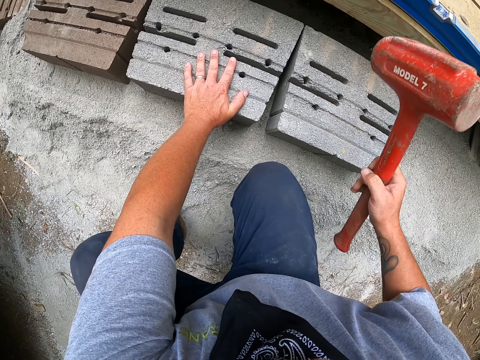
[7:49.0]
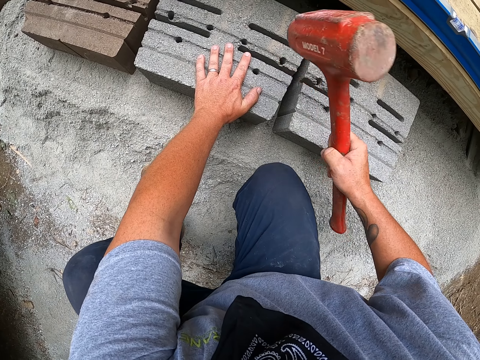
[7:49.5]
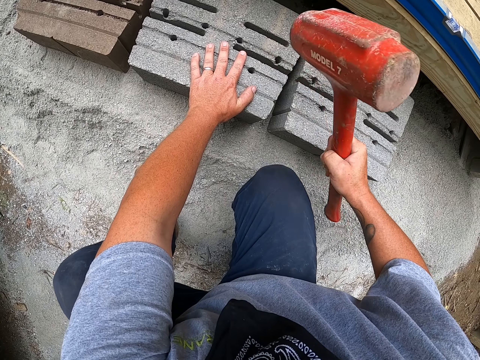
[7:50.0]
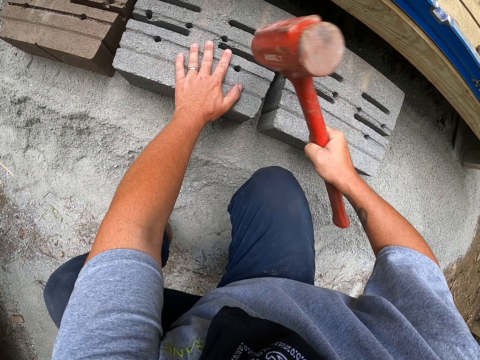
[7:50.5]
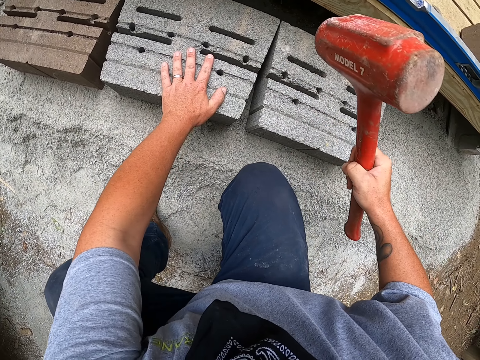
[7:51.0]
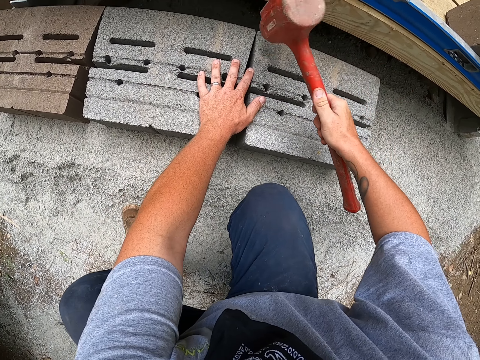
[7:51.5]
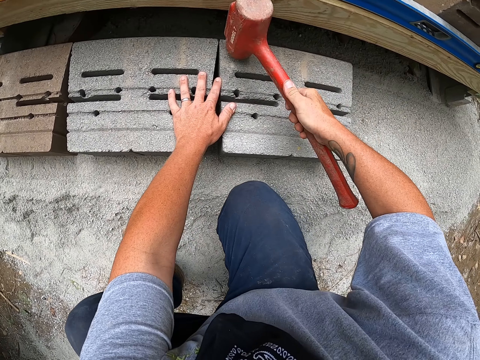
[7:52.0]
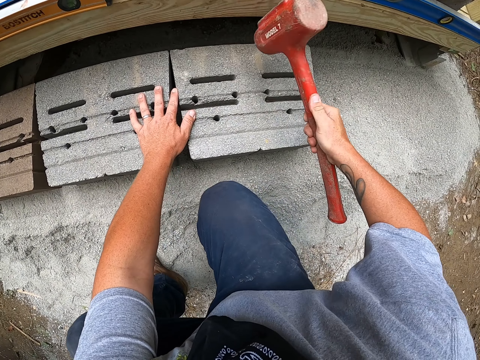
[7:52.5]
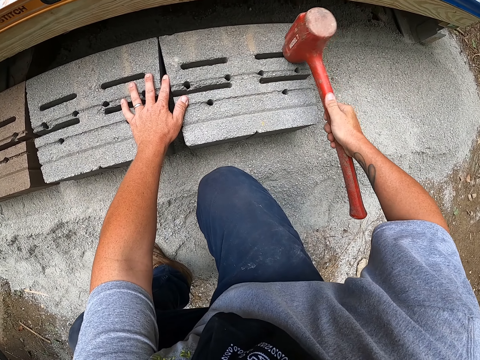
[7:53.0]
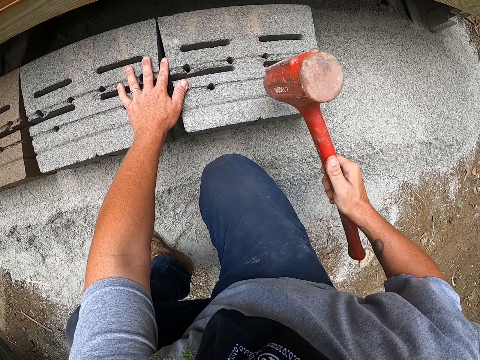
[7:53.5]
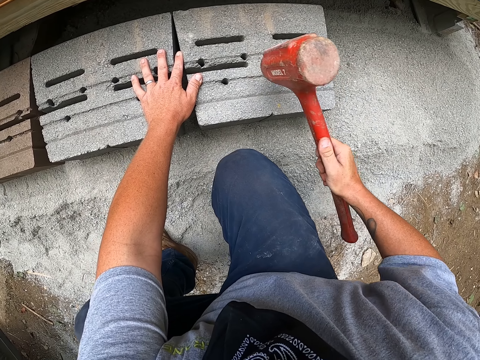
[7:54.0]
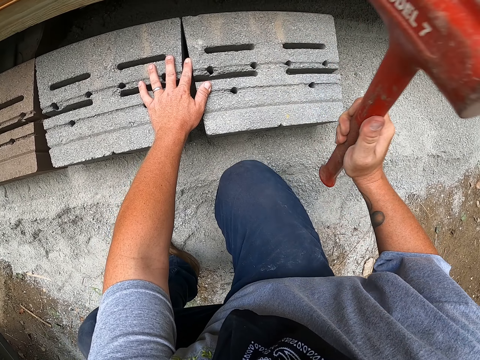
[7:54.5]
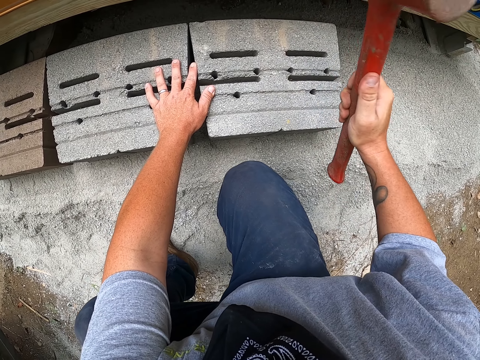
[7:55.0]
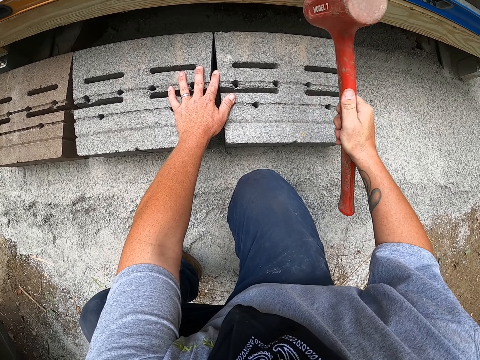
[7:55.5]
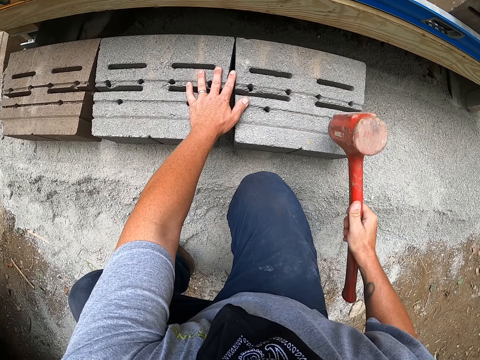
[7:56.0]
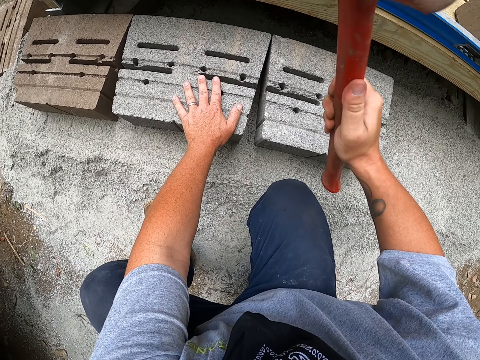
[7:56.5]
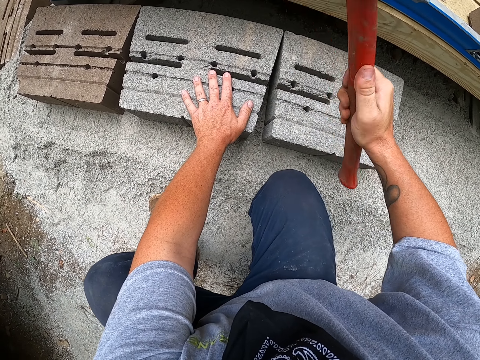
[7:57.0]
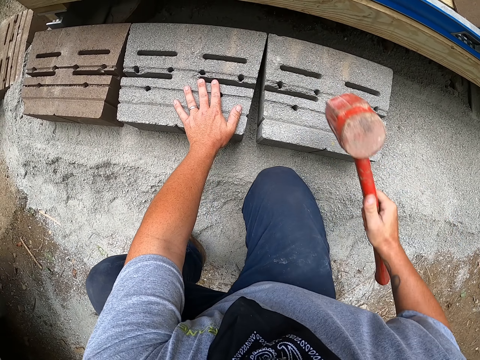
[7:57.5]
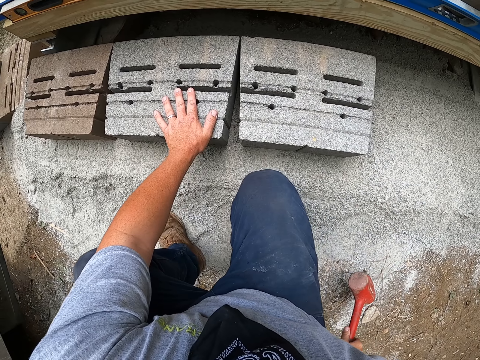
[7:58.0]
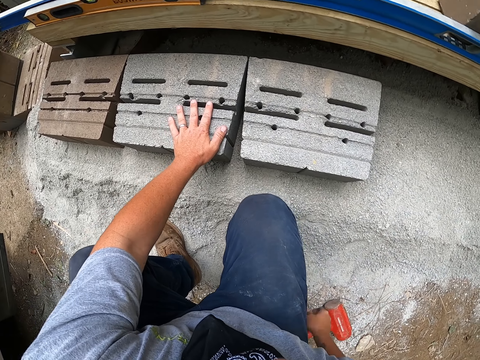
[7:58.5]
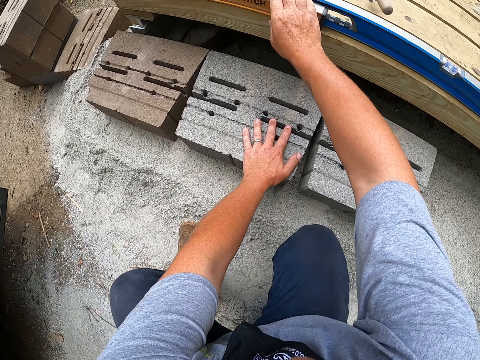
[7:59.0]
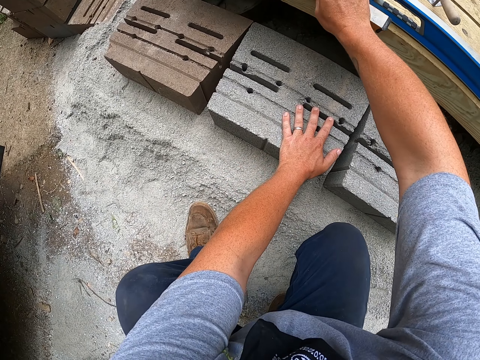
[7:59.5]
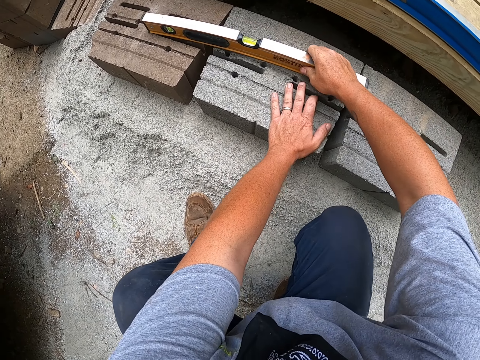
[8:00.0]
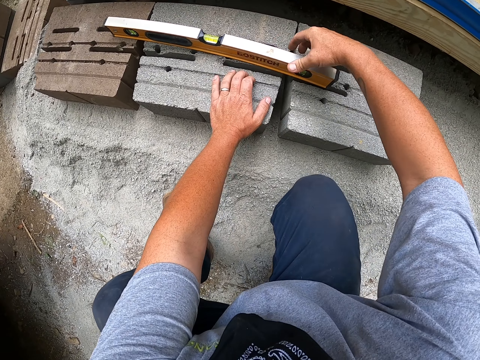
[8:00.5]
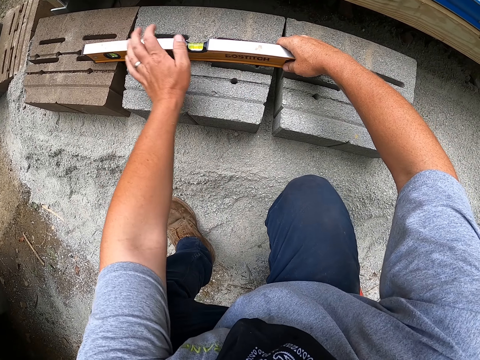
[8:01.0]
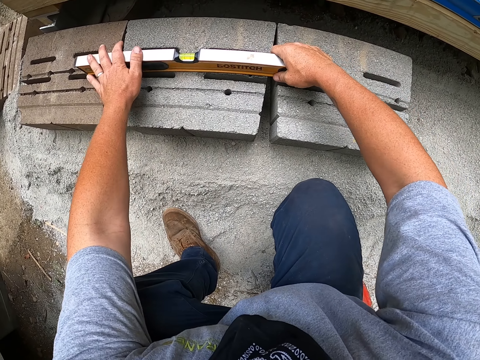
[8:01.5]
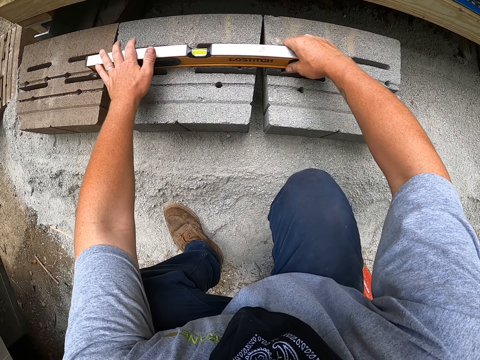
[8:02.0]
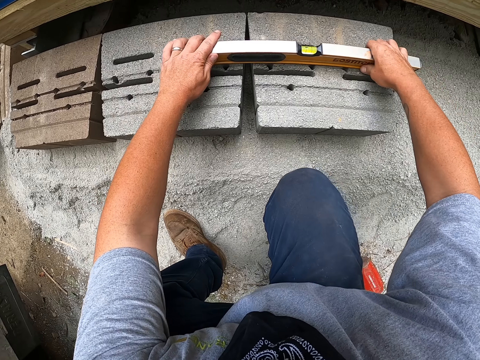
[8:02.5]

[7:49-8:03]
The camera wearer hits the concrete block with the hammer. They put the hammer on the ground. They pick up the liquid measurement ruler and put the liquid measurement ruler on the concrete block.

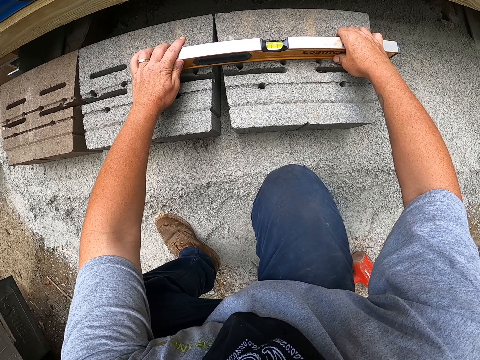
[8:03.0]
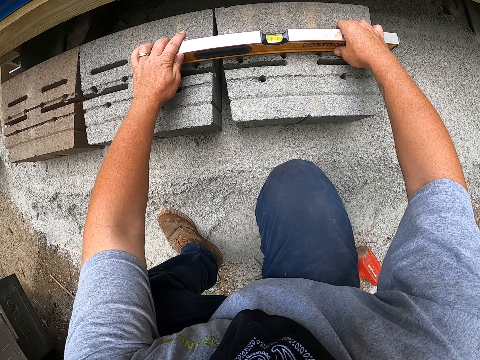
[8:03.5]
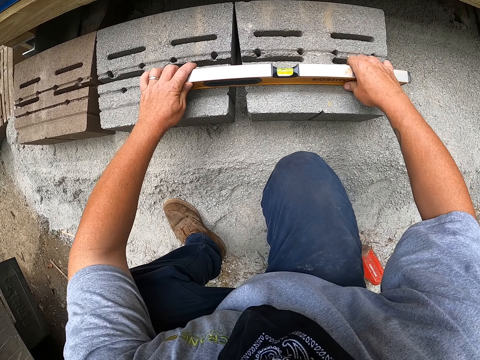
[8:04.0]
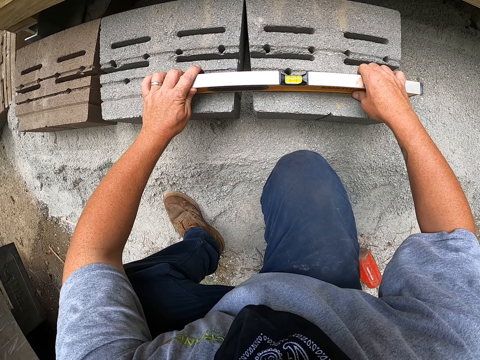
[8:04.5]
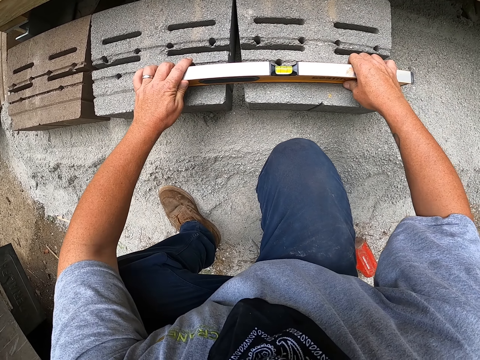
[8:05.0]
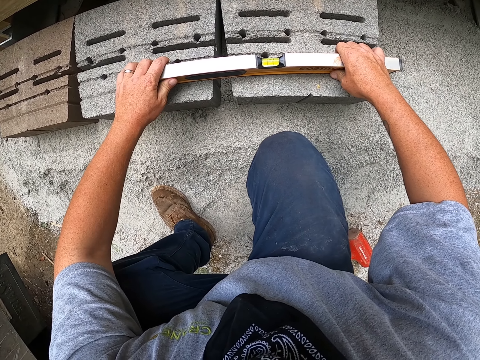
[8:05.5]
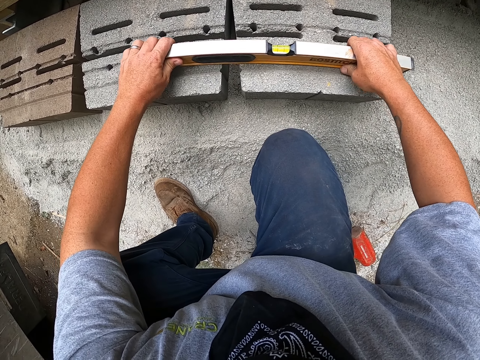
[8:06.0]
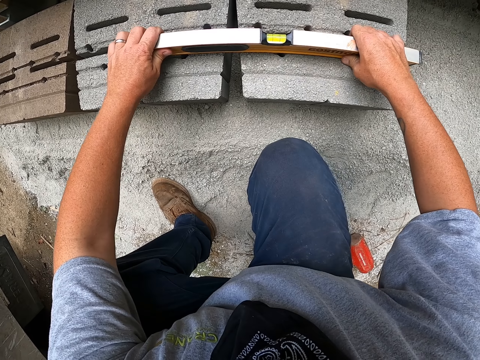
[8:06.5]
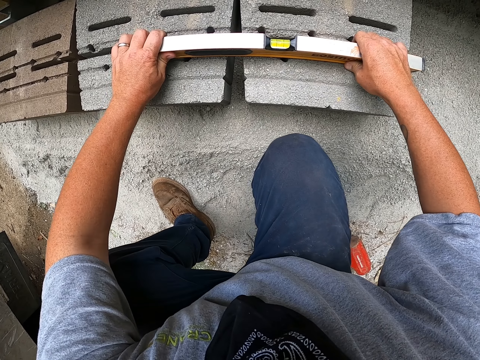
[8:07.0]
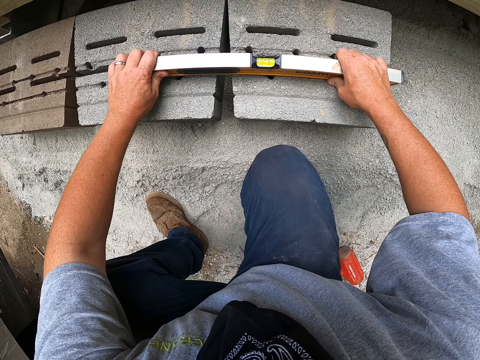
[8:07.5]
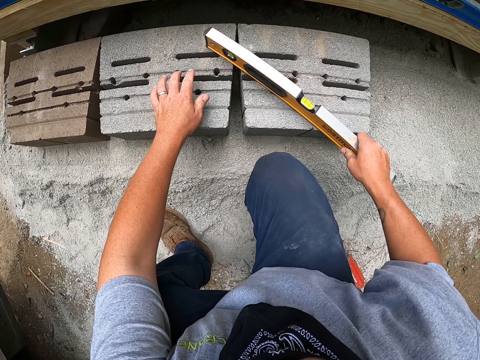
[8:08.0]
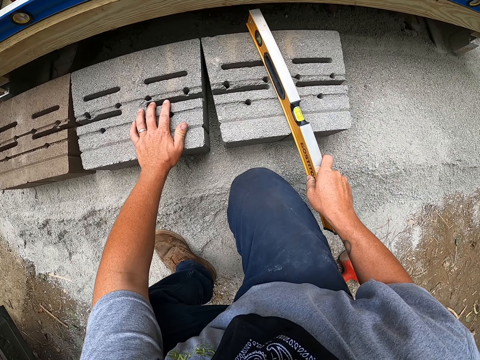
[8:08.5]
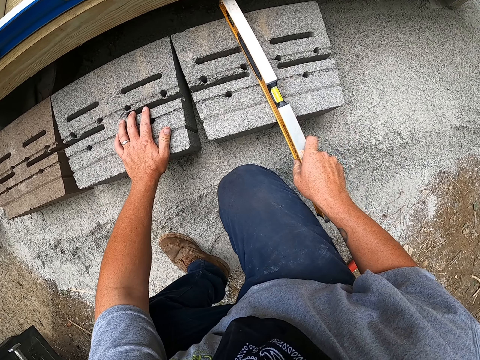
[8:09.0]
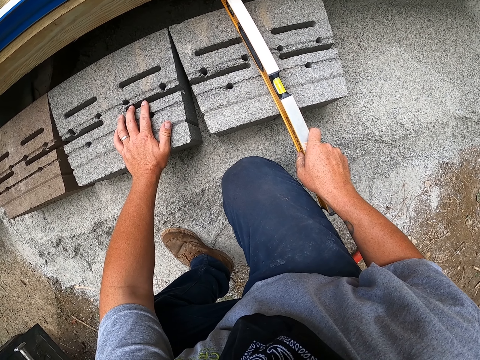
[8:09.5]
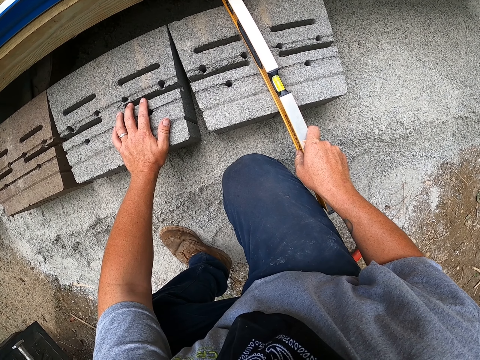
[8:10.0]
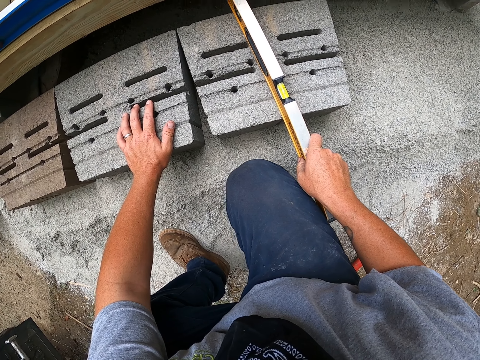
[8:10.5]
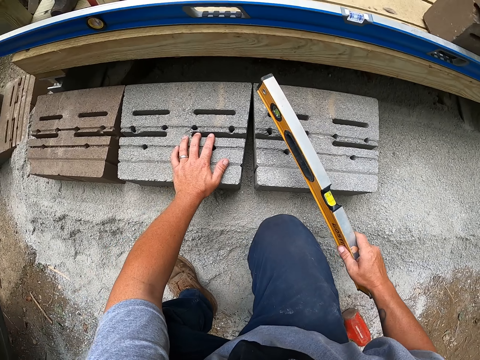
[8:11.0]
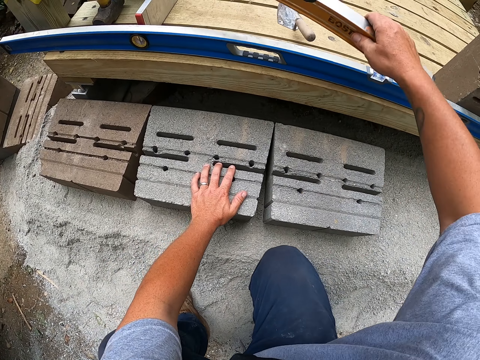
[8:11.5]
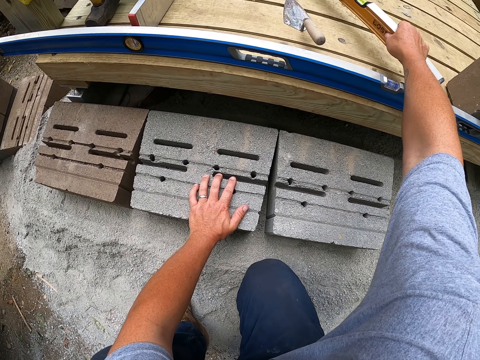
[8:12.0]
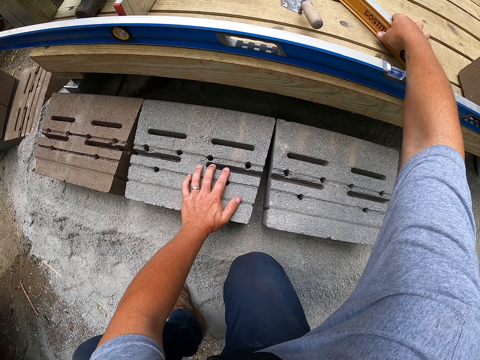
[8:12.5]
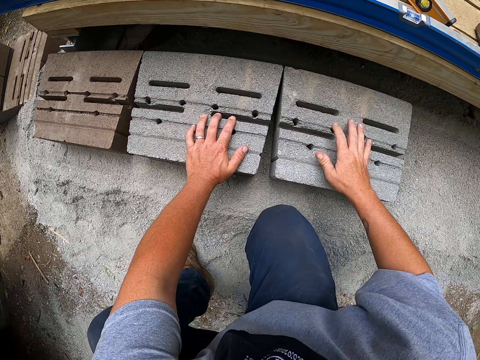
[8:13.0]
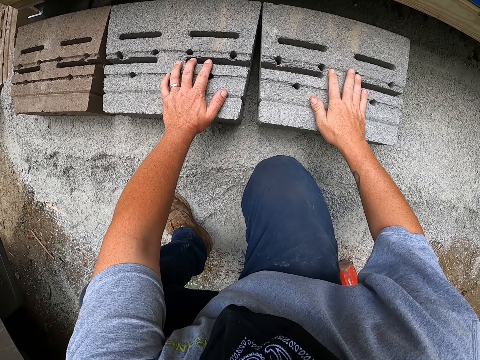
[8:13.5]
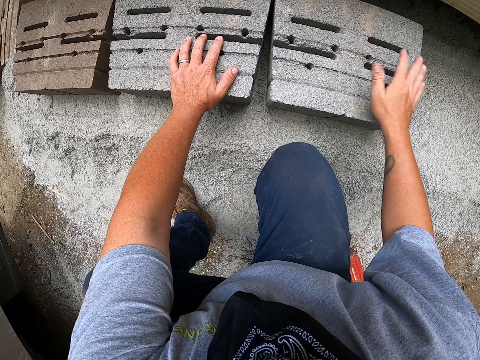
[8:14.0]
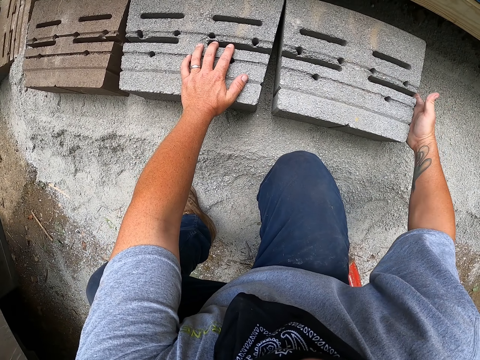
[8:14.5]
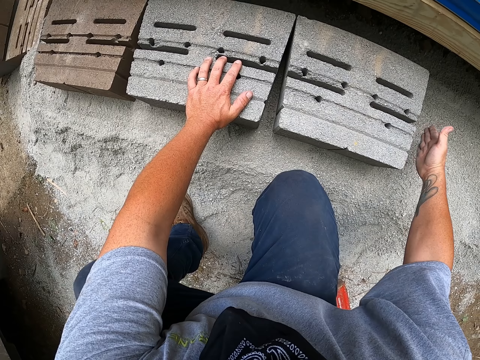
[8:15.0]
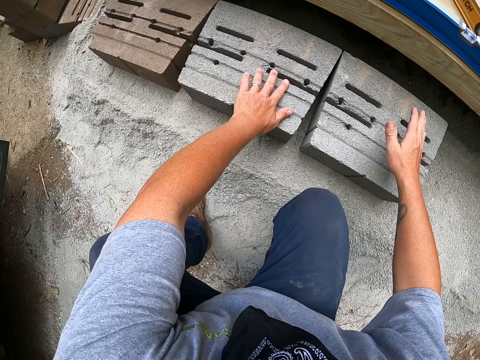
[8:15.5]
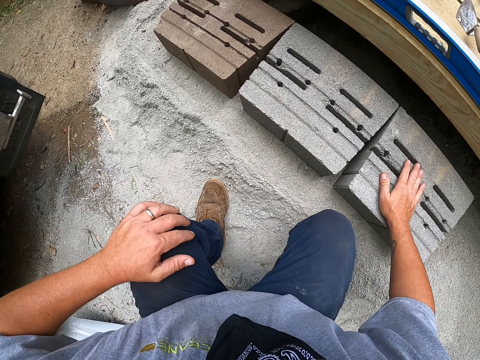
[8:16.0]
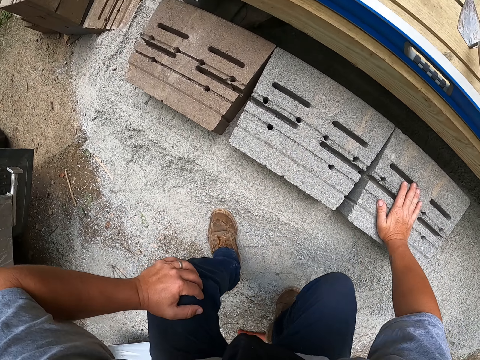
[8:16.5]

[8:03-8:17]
The camera wearer moves the liquid measurement ruler. They move it again. They put the liquid measurement ruler on the wooden structure. They hit the stone with their hand. They move the concrete block.
